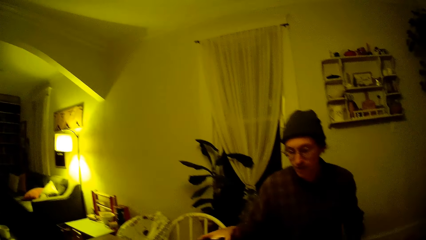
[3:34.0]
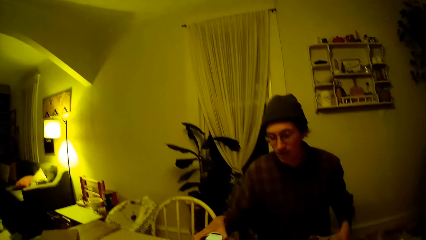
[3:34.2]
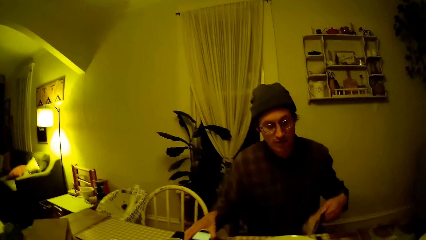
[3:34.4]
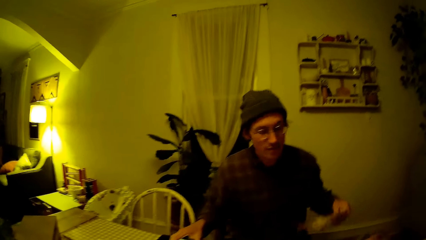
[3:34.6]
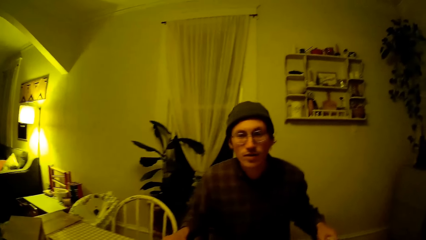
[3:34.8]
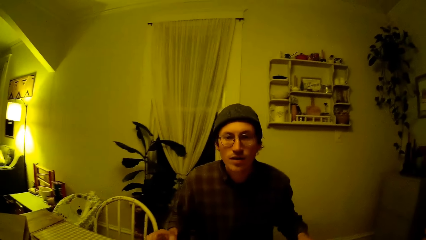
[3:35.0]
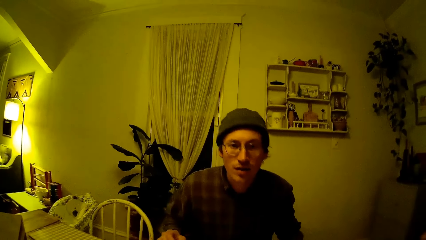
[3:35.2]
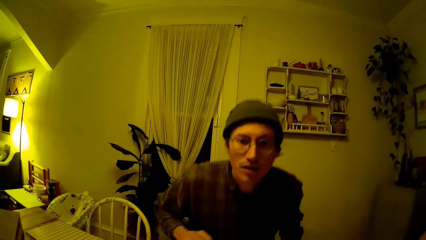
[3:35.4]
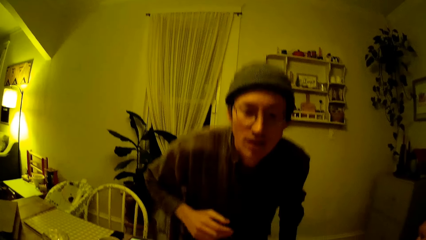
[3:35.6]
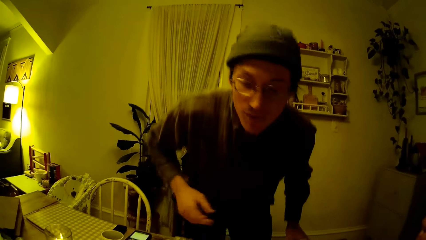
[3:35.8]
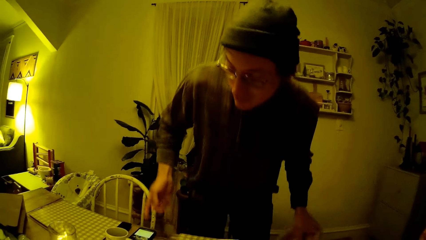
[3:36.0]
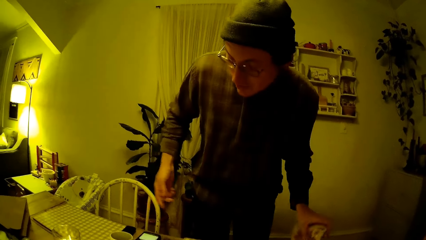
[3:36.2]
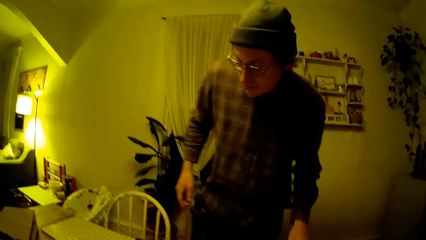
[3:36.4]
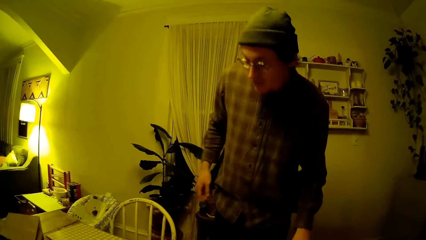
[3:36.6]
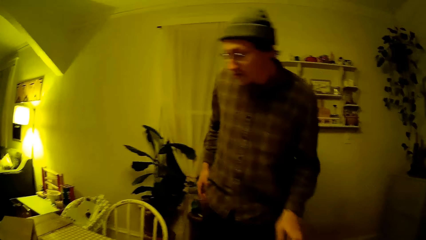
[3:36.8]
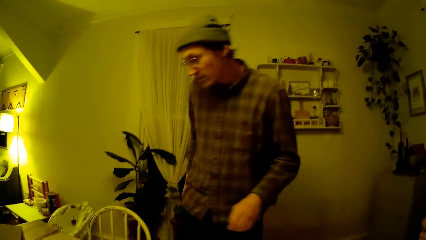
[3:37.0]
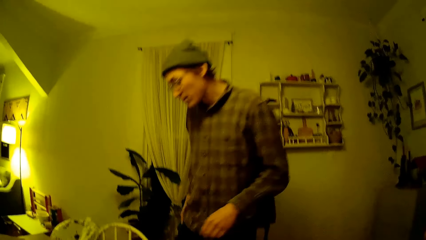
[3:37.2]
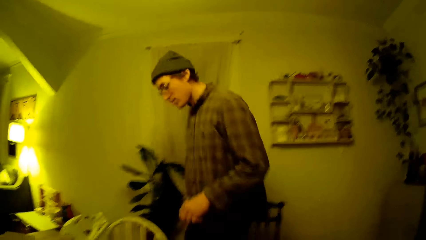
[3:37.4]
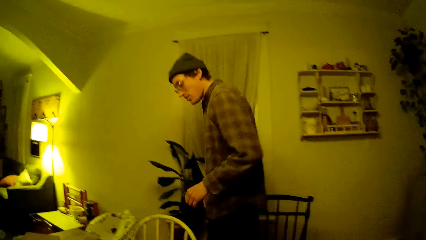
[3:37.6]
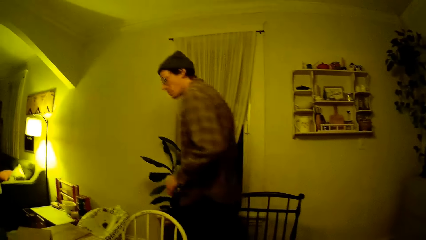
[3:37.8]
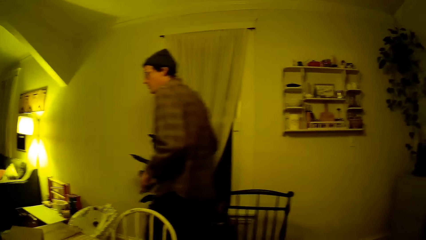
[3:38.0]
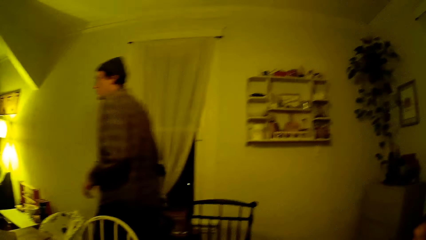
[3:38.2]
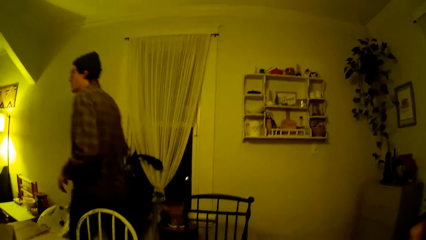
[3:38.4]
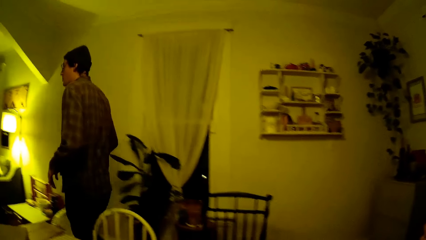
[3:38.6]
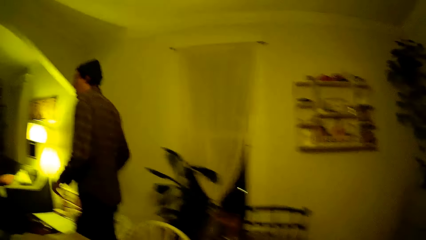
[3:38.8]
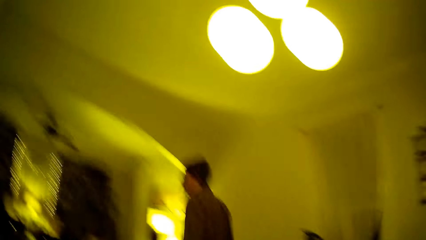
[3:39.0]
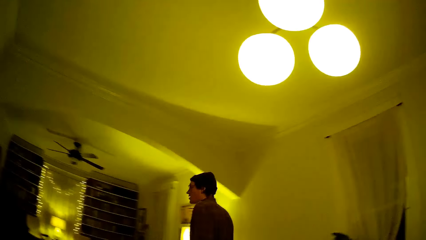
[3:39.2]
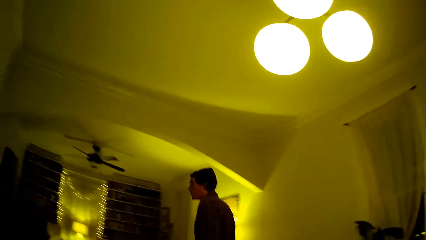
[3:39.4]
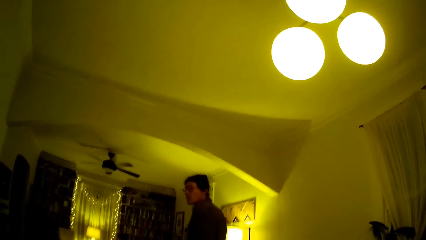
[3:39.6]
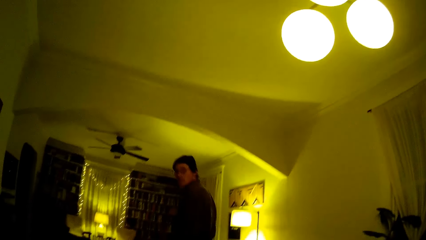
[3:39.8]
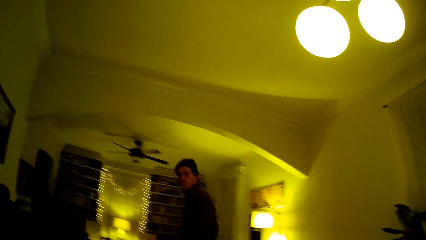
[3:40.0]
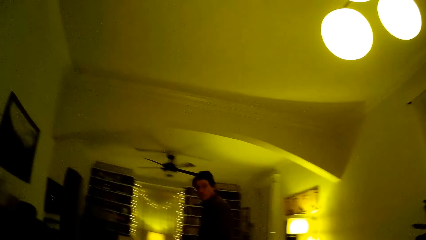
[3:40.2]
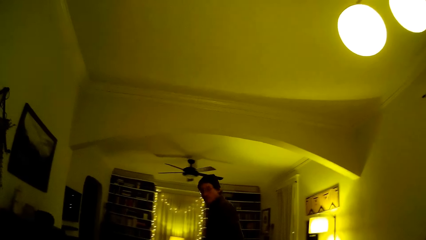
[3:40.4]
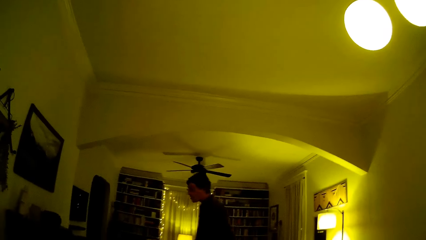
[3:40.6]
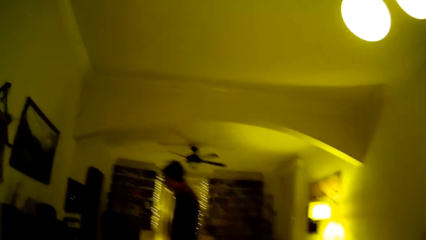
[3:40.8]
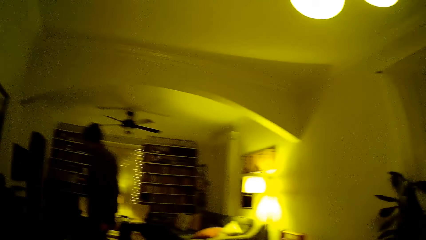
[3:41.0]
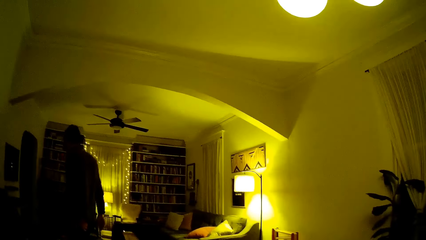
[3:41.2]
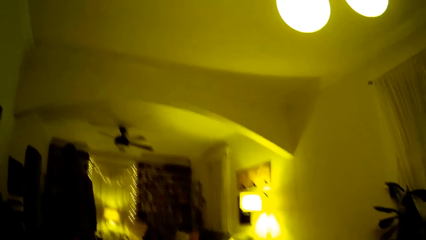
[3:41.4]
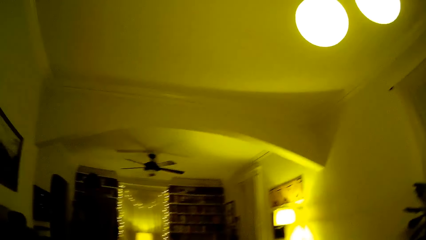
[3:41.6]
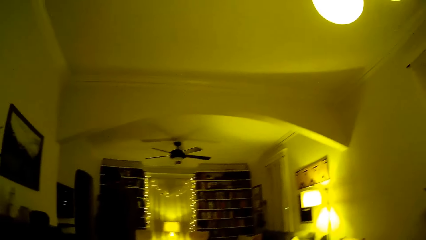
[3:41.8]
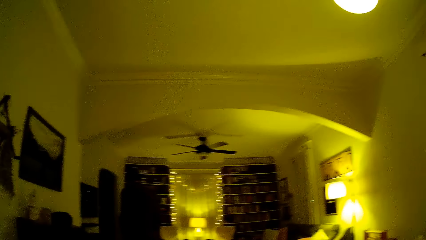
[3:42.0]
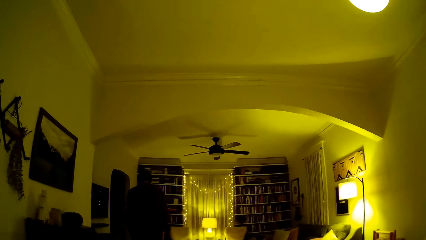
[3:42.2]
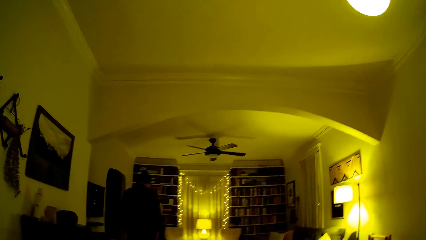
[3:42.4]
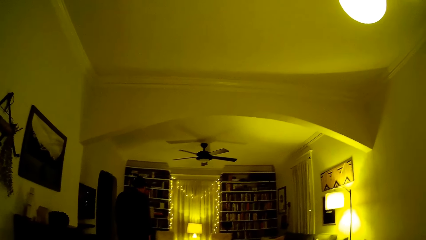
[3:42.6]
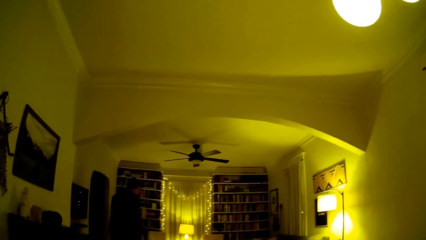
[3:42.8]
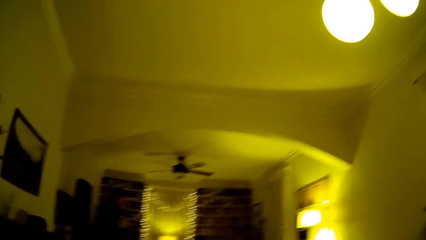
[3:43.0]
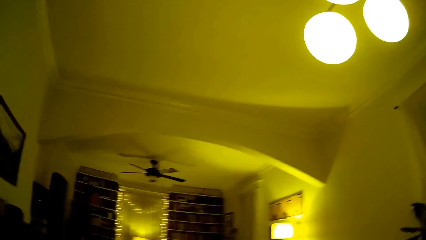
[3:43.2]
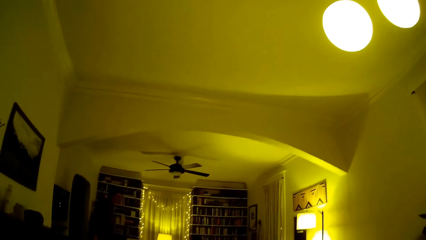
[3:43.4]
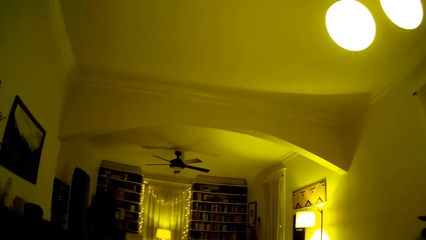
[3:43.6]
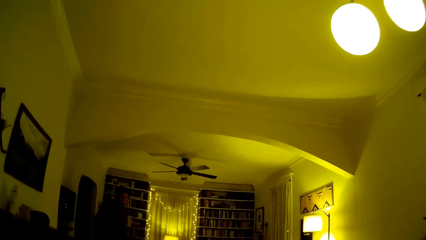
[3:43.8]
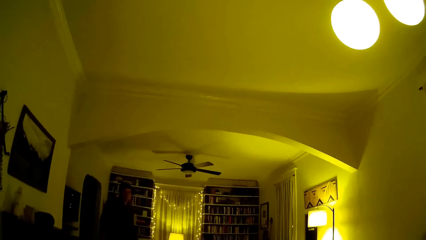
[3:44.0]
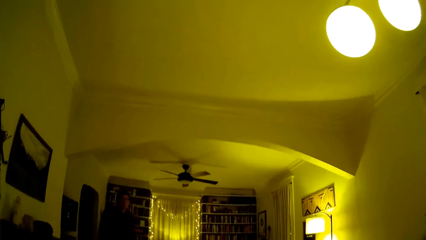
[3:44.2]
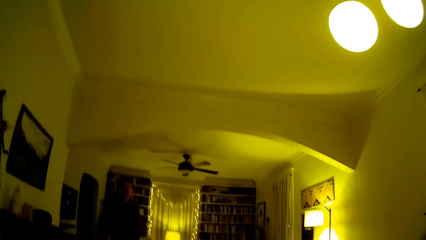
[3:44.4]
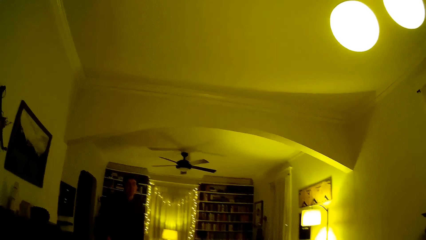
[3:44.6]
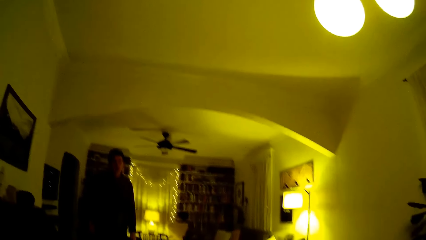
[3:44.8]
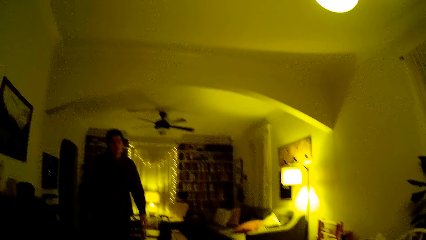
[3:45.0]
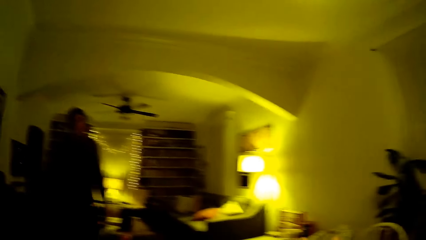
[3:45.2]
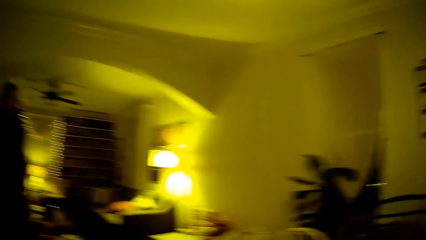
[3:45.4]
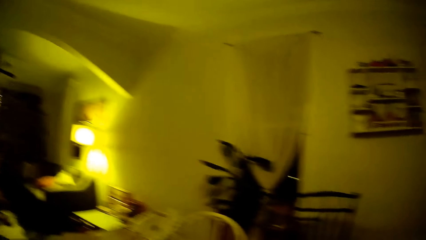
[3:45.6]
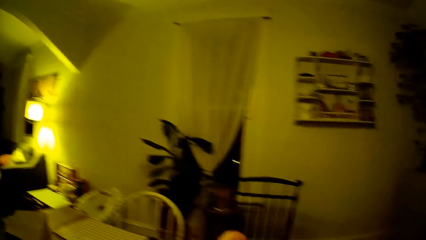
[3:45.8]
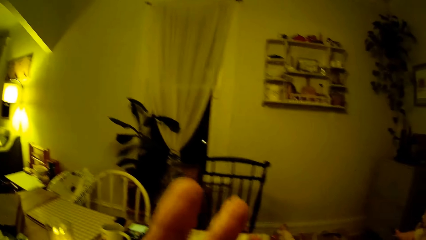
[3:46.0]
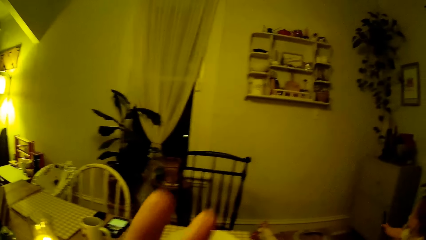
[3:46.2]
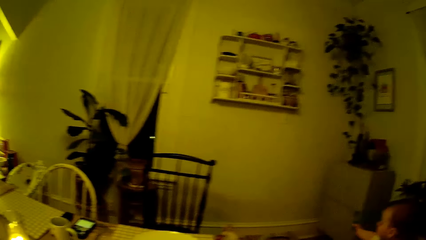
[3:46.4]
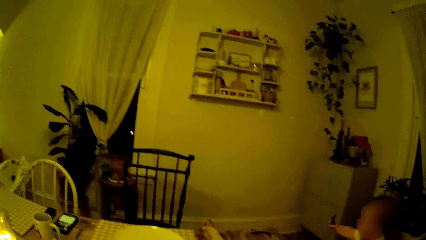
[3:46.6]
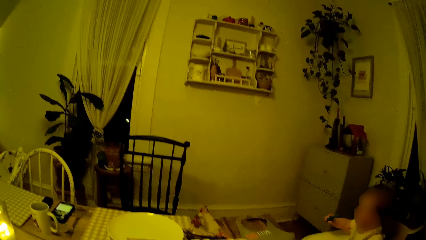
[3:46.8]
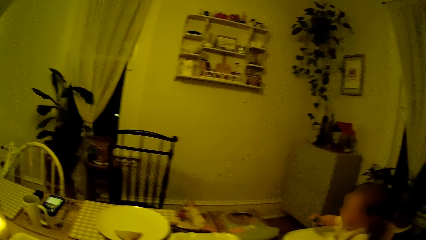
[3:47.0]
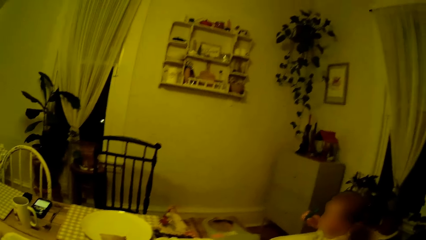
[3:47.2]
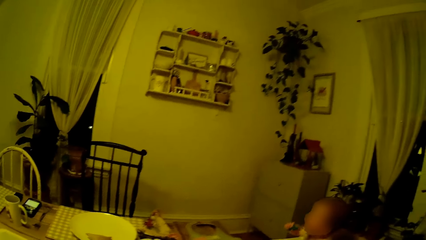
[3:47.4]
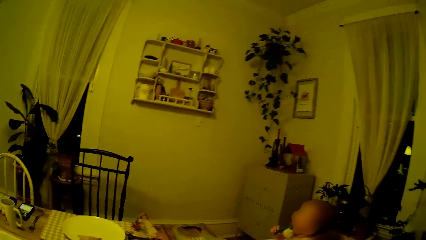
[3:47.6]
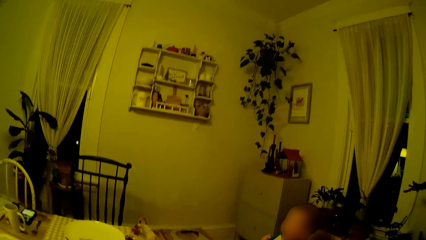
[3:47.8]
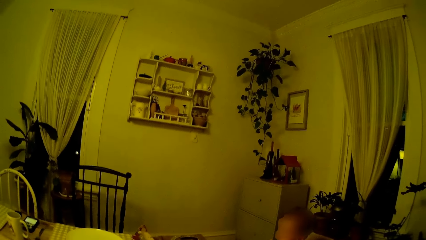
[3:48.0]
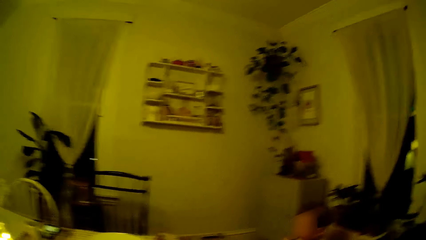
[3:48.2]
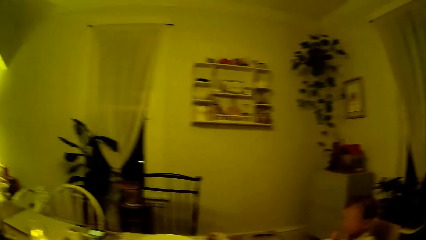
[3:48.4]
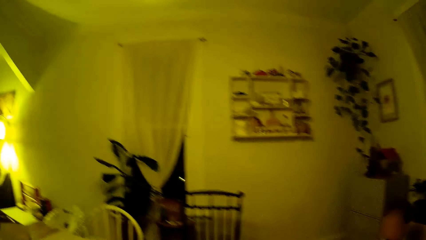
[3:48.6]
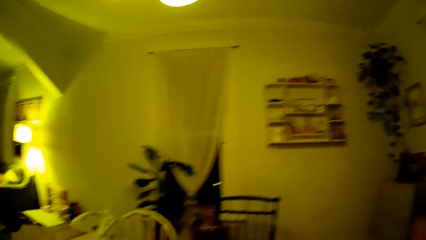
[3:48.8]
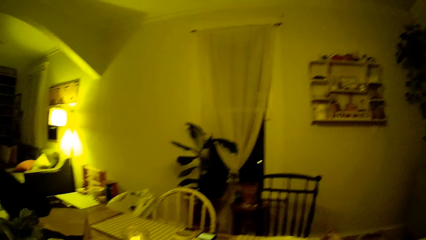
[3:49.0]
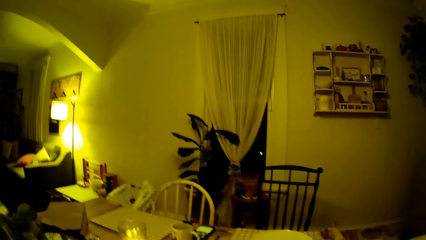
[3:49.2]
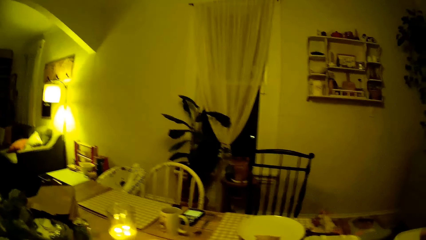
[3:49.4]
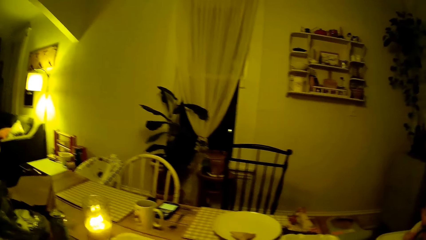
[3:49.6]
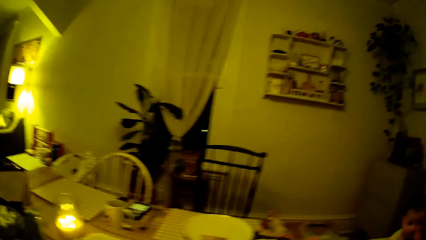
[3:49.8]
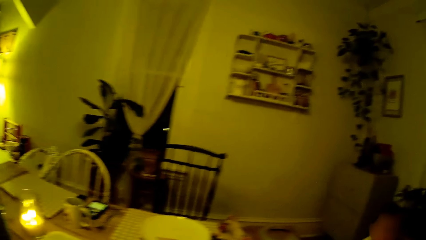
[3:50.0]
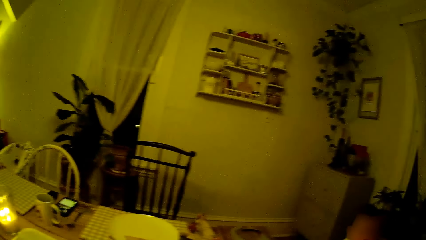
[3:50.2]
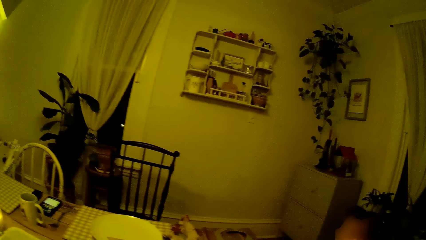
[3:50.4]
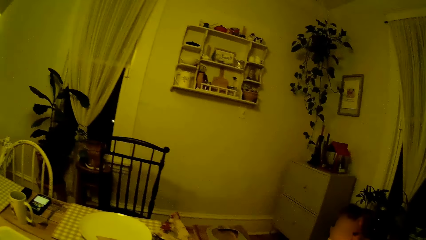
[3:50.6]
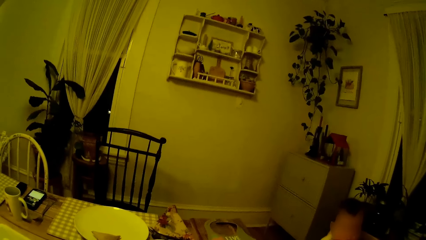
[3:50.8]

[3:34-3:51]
The man drops the mobile phone on the dining table with his right hand. The man stands from the chair. The man places the napkin on the dining table with his left hand. The man walks towards the living room.
